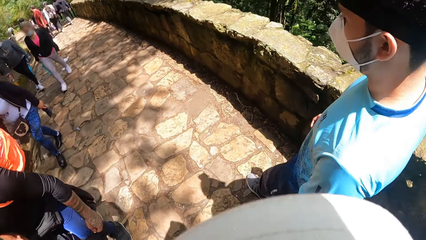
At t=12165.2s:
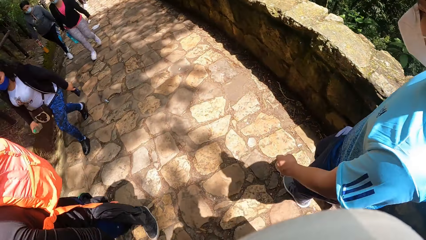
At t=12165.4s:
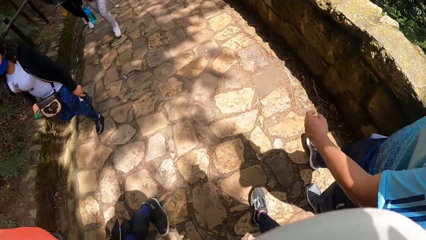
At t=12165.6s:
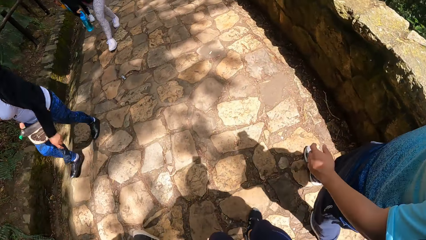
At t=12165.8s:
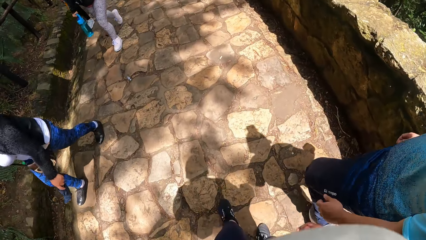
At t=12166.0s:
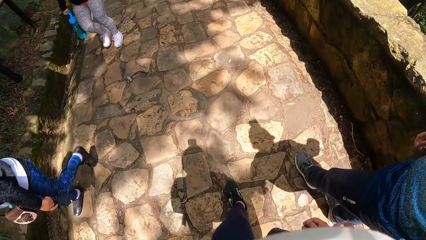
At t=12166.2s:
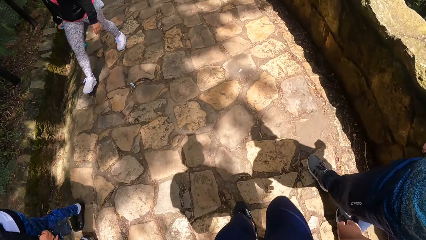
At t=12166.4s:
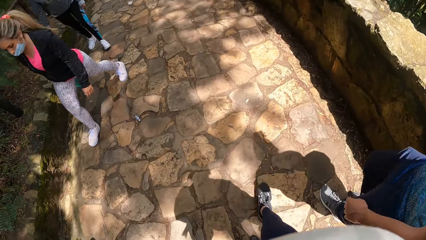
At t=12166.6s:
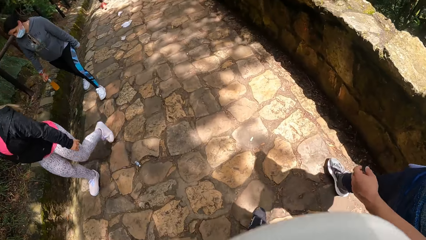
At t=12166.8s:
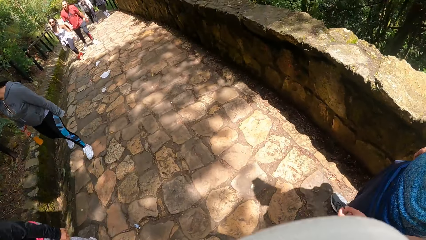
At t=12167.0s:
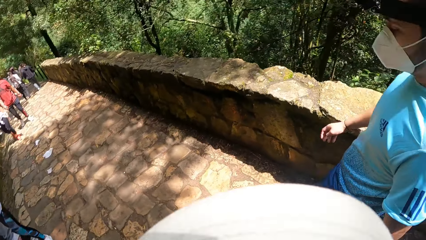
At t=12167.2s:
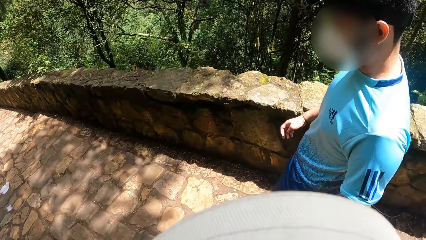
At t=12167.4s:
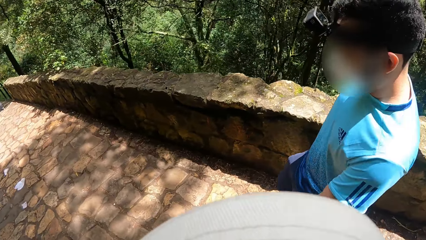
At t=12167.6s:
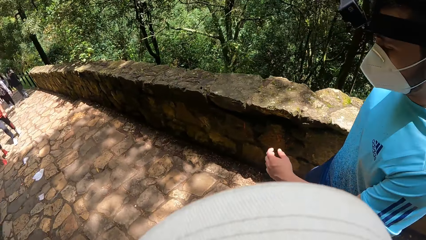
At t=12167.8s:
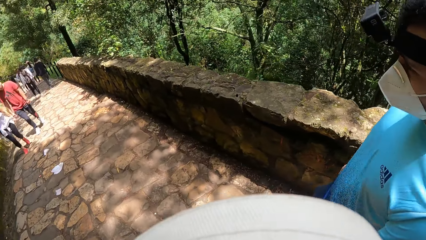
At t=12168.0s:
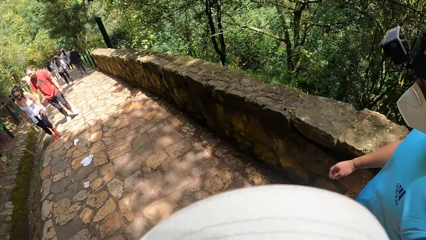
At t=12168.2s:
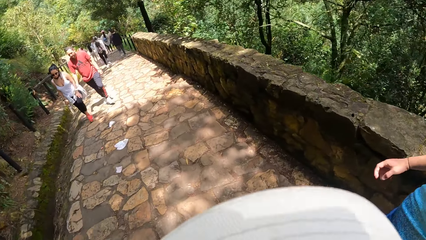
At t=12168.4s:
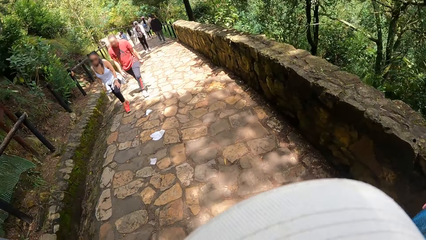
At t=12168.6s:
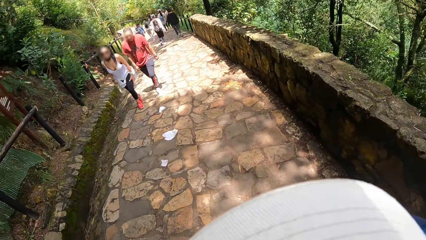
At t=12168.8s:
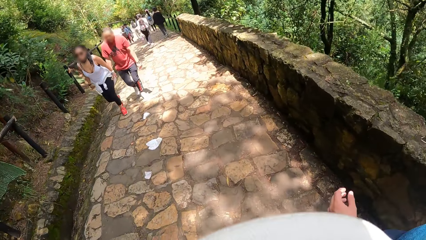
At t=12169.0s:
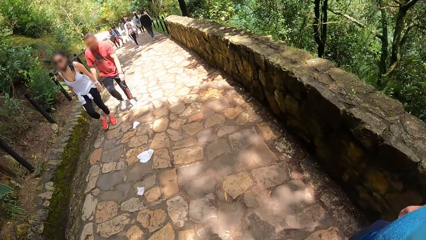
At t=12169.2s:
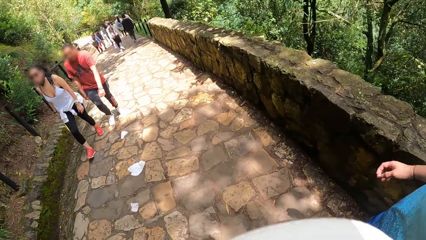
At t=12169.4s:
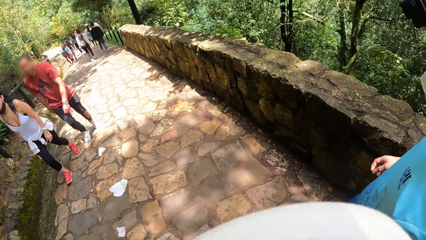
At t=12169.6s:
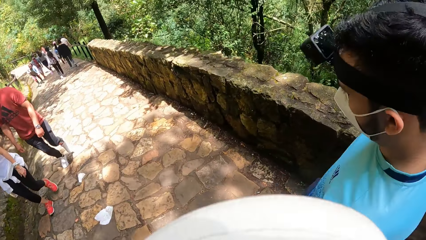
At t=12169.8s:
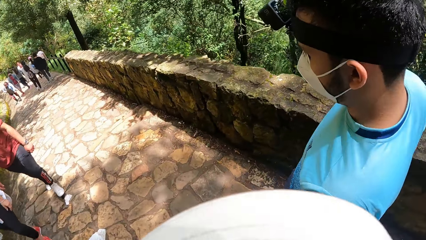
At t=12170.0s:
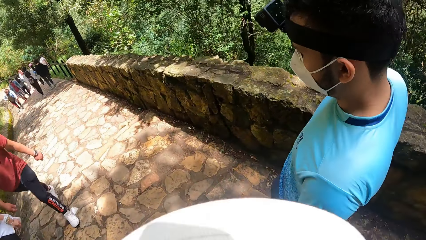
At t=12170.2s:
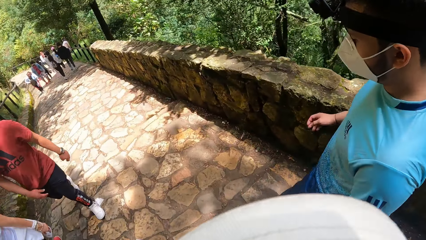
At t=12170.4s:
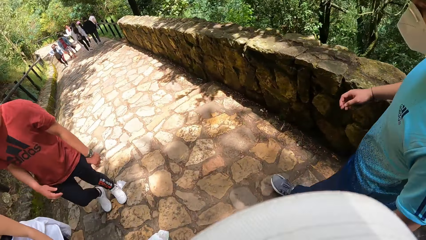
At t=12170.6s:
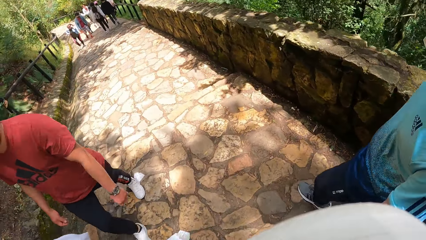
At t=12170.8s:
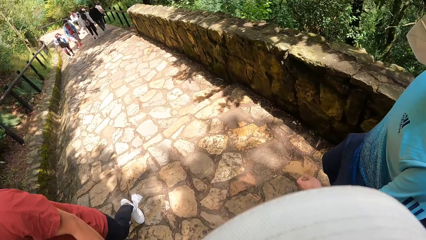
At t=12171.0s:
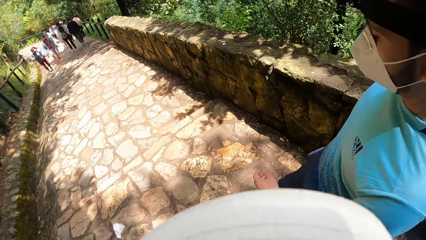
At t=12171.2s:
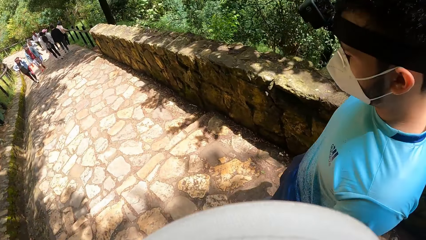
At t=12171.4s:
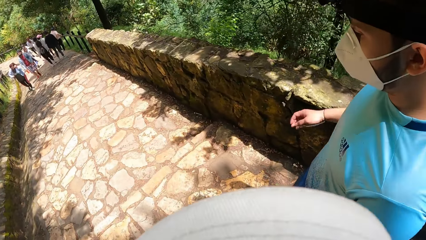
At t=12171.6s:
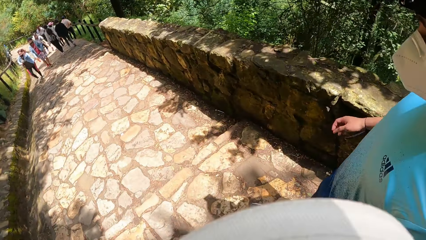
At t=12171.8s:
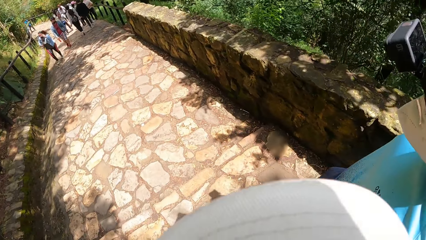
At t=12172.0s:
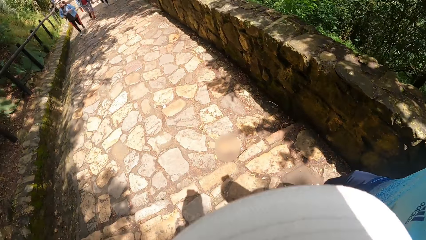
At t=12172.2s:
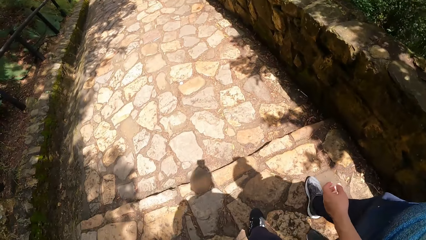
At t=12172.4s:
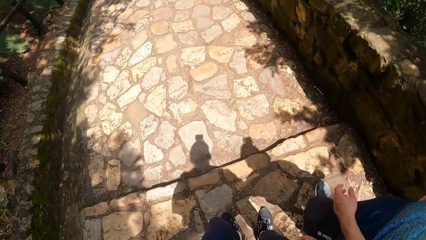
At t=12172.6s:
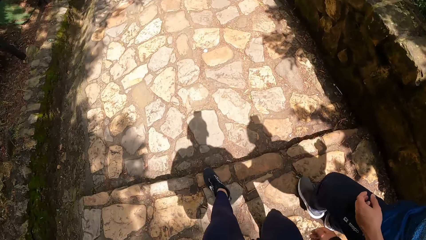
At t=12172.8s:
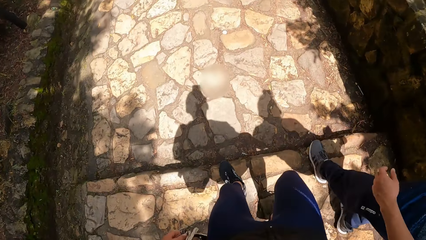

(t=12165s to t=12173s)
A person walks down the stairs.

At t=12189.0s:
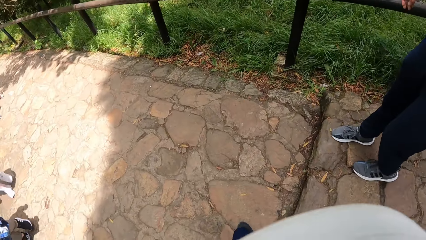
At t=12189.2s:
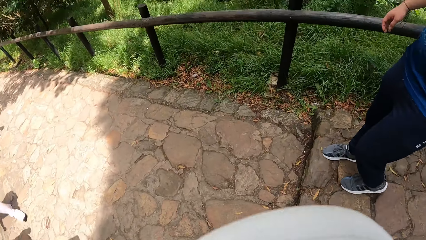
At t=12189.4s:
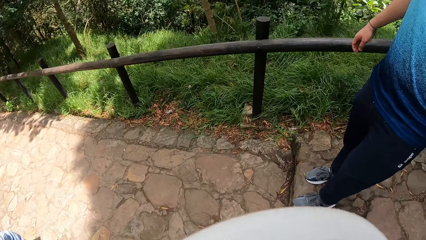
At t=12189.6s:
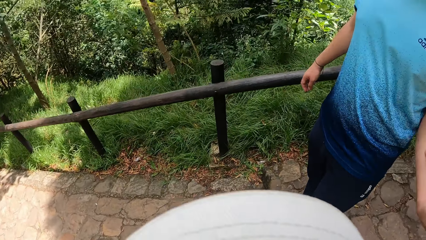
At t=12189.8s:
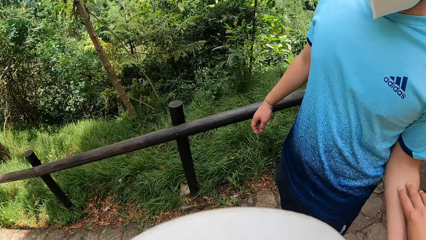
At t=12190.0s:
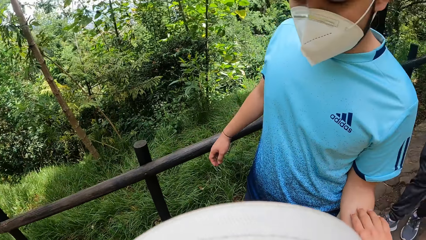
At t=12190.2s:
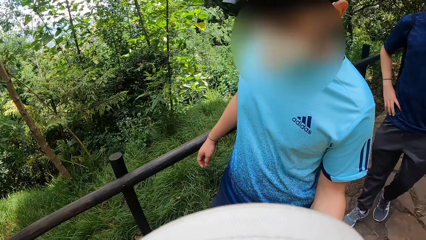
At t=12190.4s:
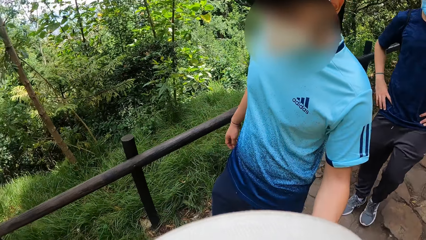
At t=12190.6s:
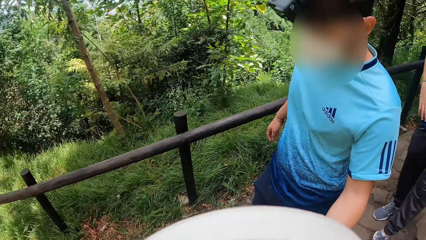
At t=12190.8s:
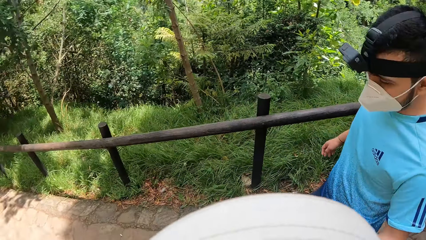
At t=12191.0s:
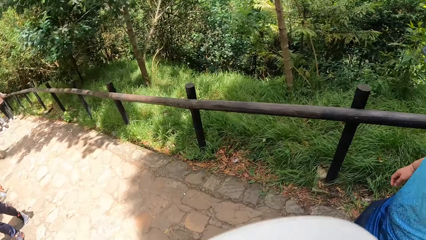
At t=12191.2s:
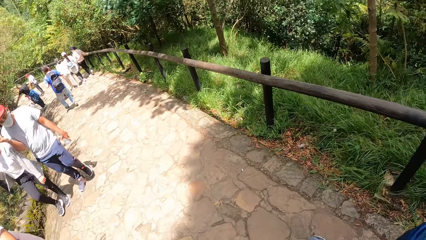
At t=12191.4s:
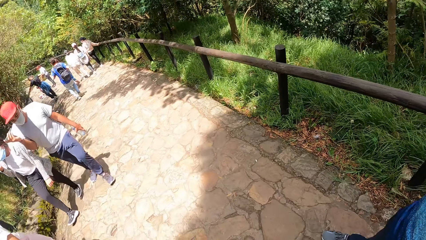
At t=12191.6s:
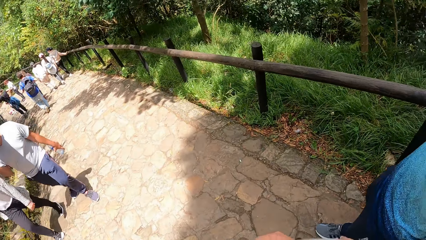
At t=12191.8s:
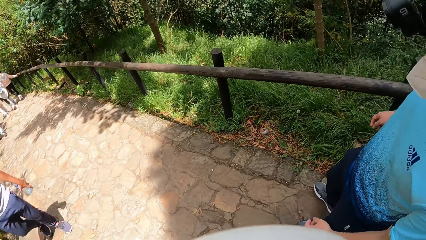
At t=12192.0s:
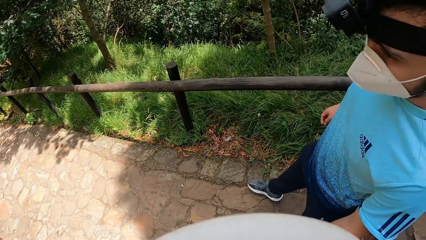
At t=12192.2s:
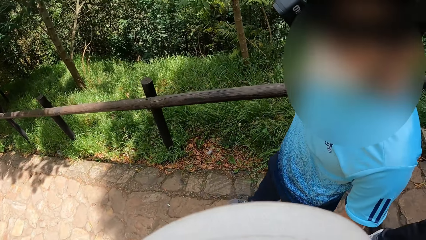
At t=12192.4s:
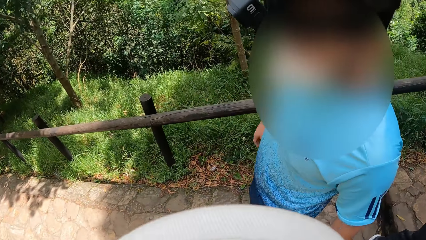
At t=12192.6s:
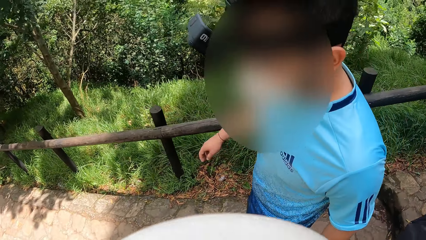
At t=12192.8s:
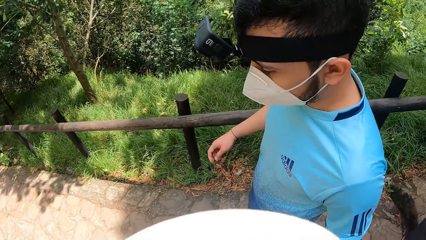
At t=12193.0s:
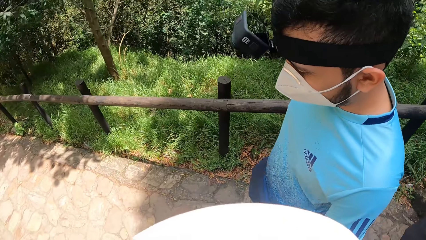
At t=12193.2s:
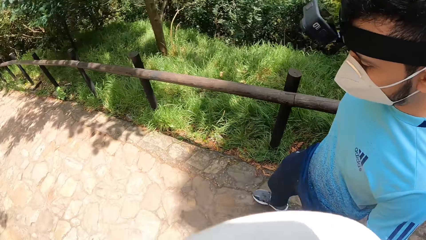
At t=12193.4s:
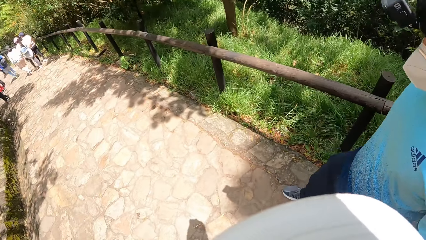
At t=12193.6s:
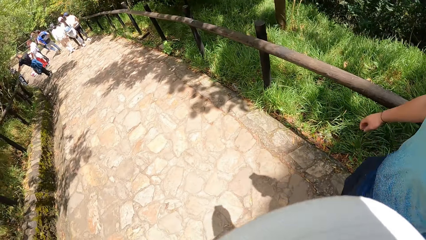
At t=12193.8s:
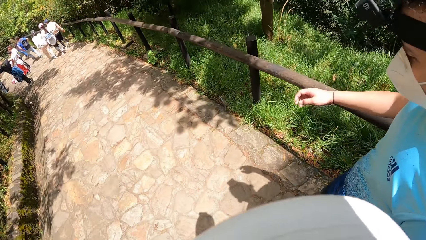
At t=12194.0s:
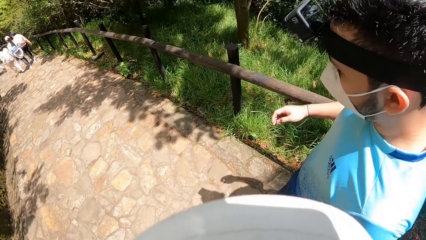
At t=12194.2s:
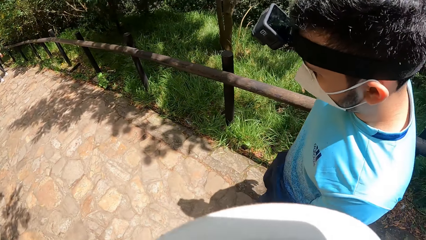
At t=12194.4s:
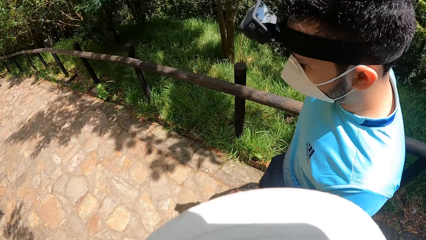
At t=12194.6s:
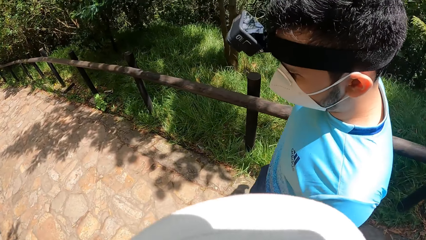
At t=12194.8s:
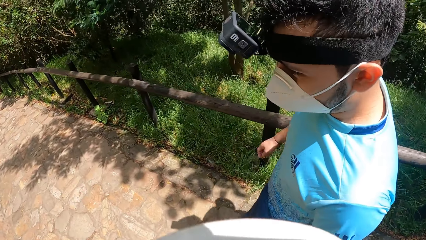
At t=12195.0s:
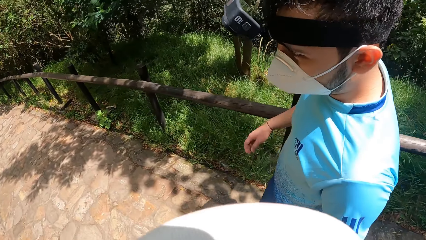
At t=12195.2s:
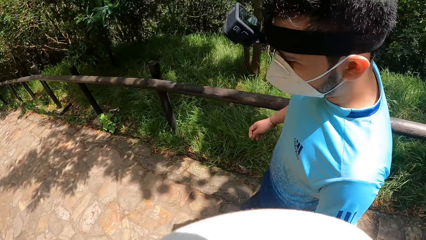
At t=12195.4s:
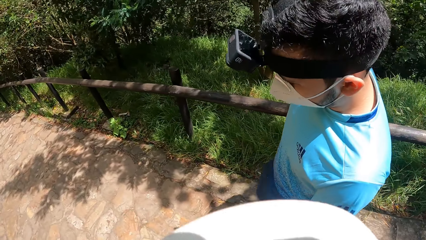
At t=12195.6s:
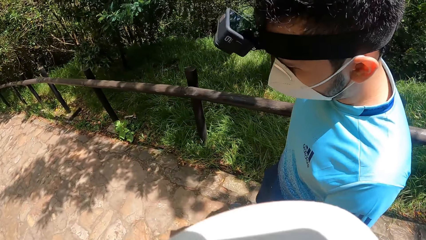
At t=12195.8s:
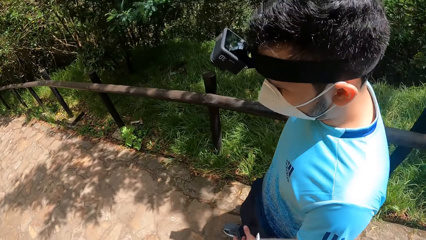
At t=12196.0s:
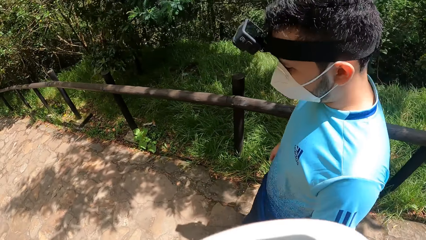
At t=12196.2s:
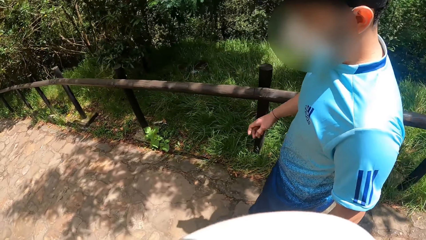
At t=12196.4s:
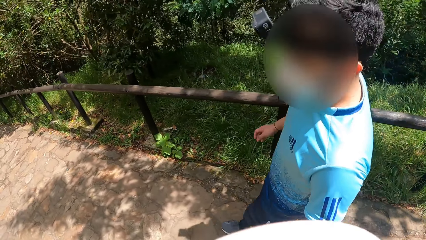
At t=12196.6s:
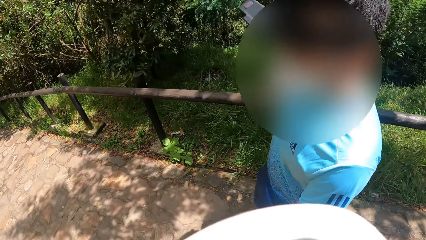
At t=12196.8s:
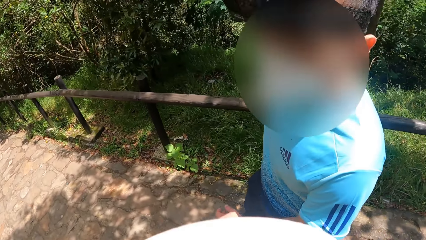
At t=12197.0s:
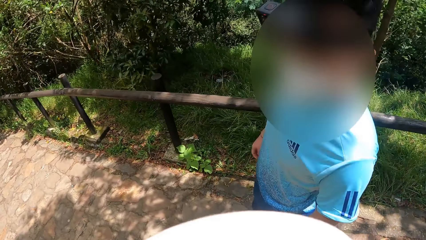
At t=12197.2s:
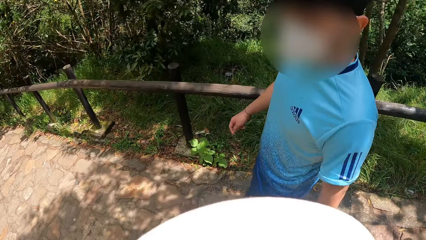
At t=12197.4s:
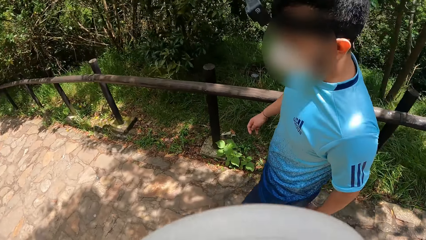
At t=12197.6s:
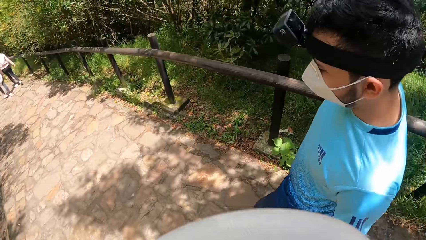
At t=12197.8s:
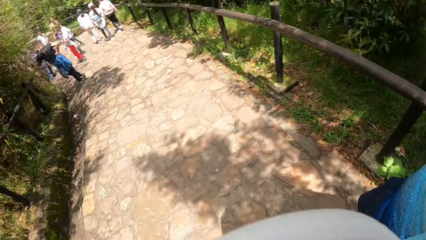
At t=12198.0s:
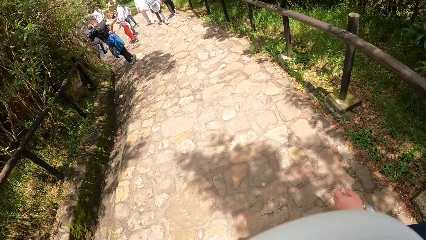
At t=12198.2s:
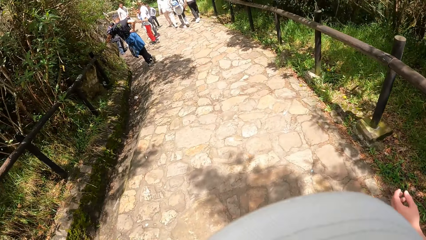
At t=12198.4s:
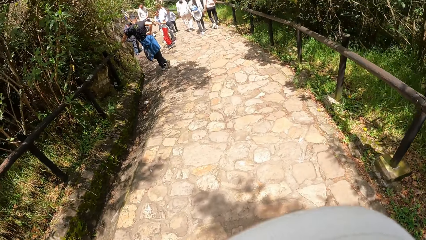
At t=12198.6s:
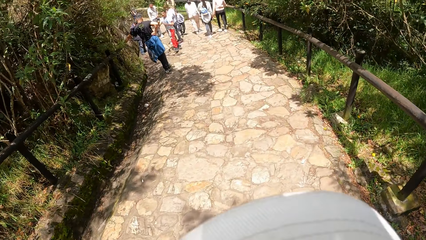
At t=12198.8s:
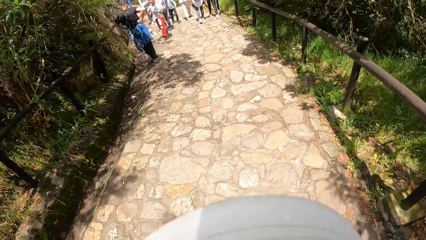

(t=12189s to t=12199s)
A man pauses. The man converses with the camera wearer. The camera wearer walks down the pathway on the hill with the man. The man walks down the stairs.
